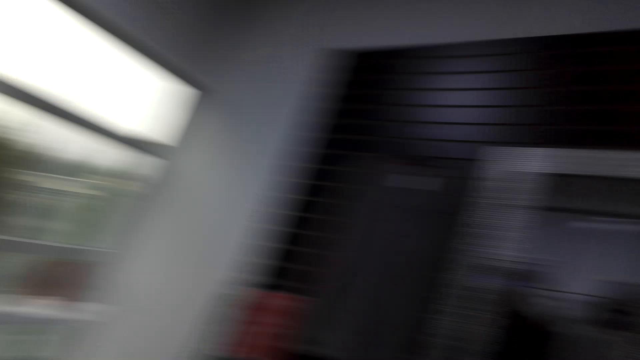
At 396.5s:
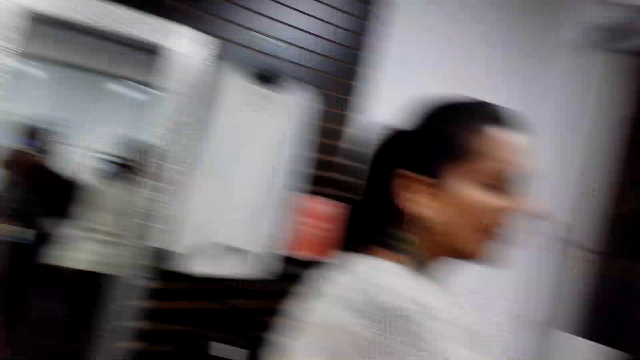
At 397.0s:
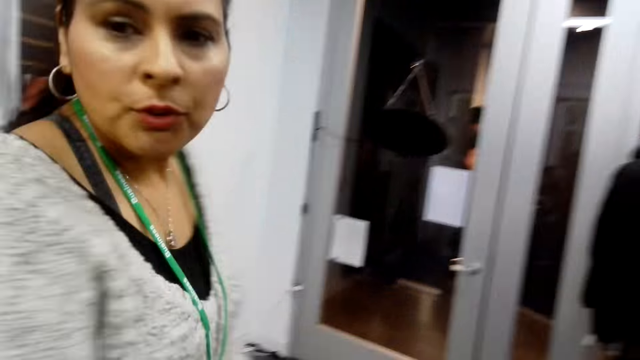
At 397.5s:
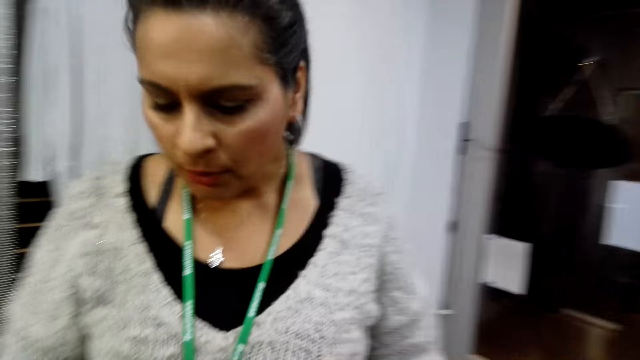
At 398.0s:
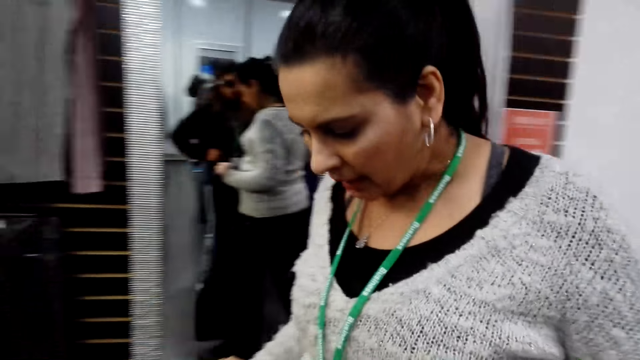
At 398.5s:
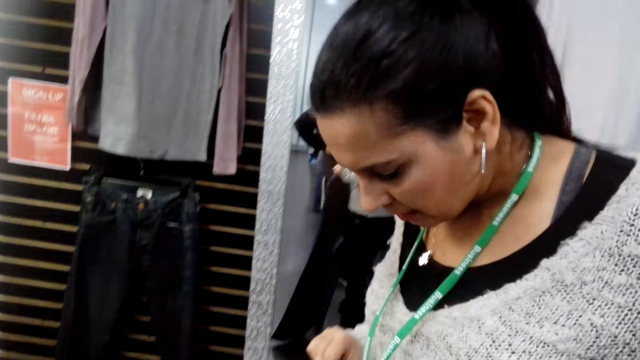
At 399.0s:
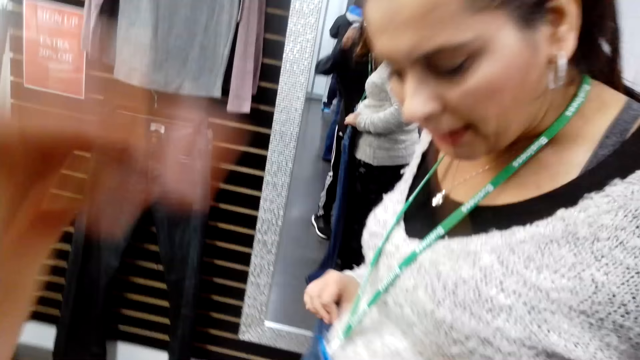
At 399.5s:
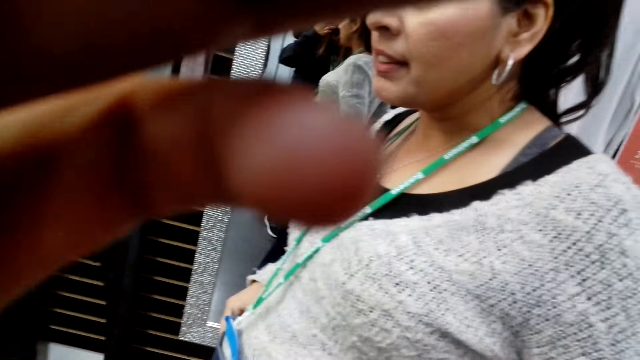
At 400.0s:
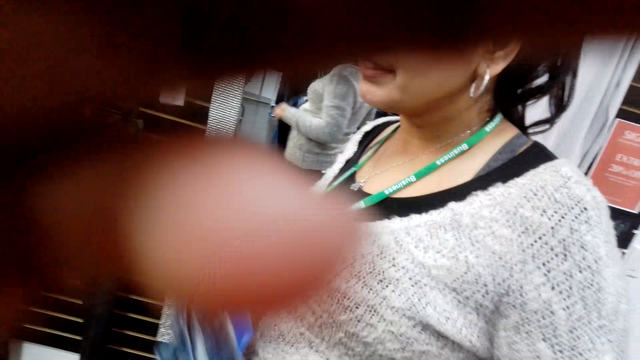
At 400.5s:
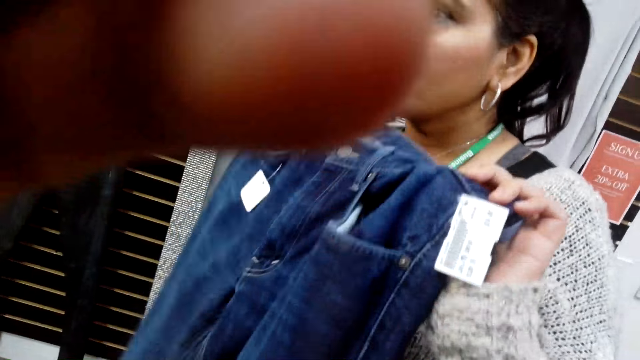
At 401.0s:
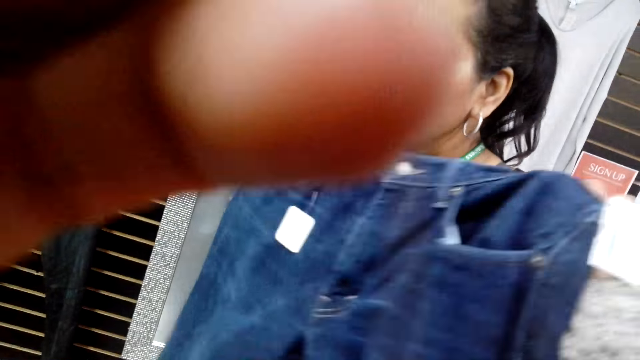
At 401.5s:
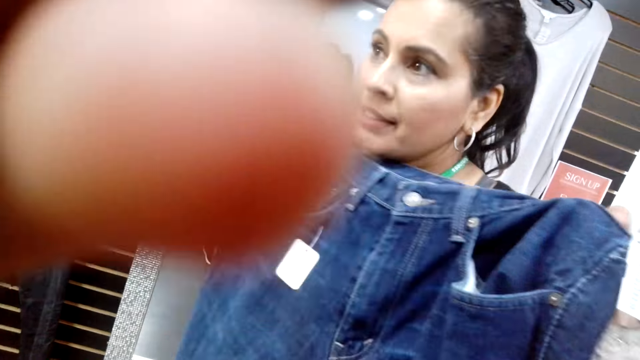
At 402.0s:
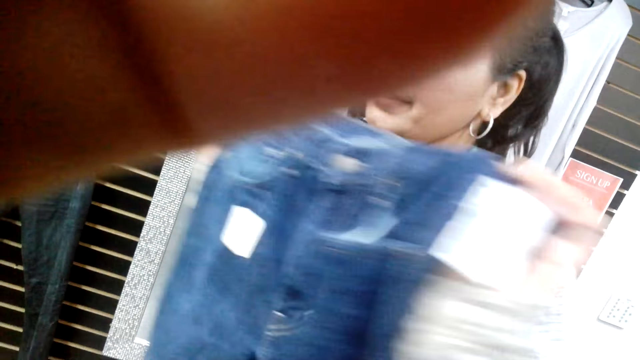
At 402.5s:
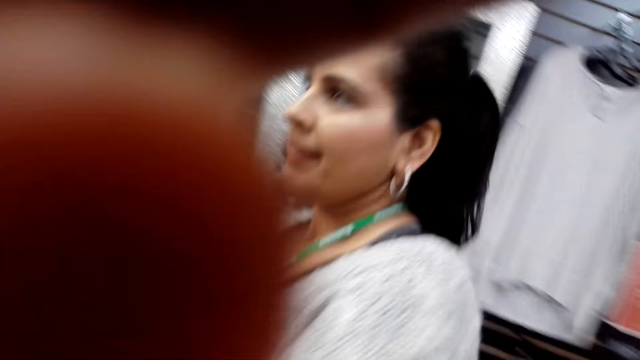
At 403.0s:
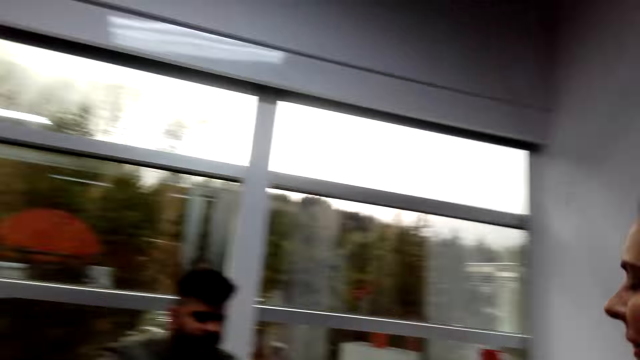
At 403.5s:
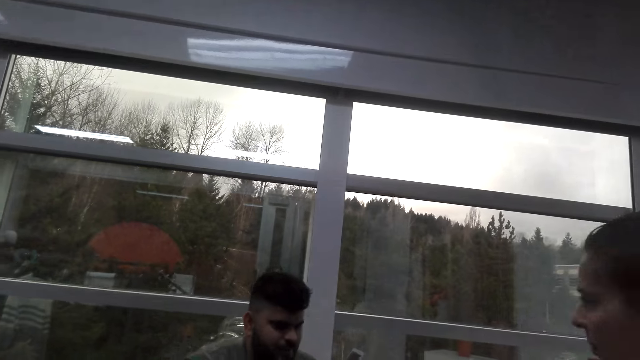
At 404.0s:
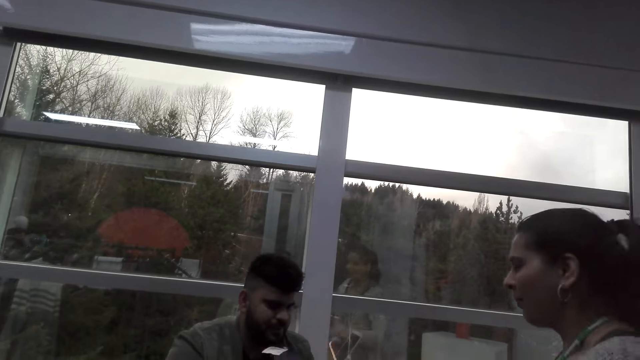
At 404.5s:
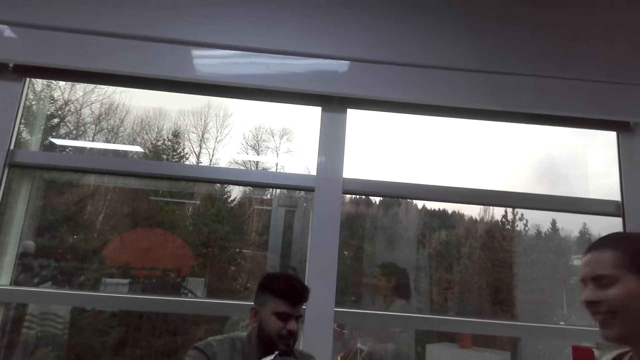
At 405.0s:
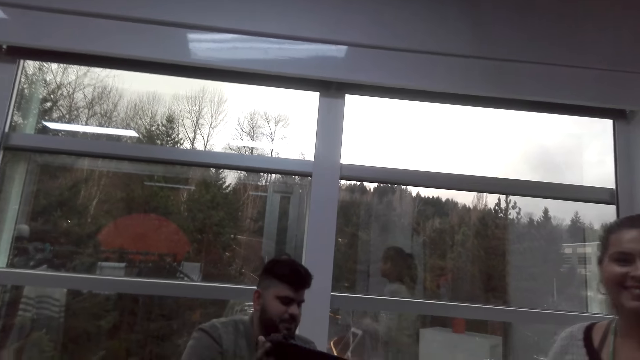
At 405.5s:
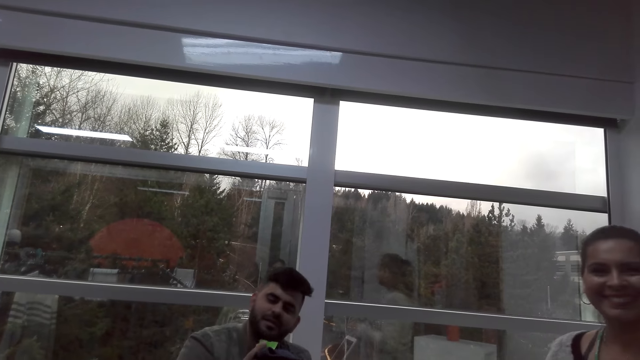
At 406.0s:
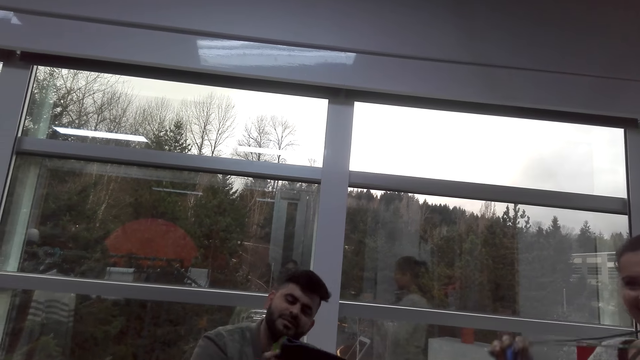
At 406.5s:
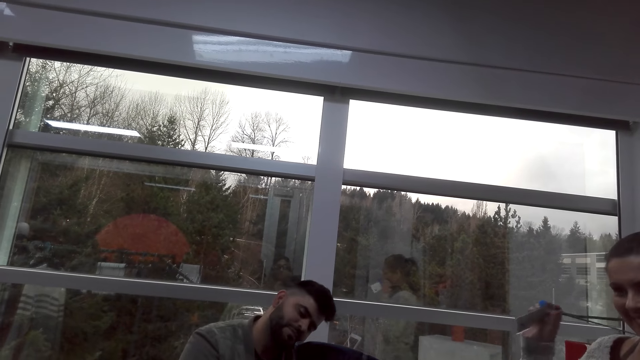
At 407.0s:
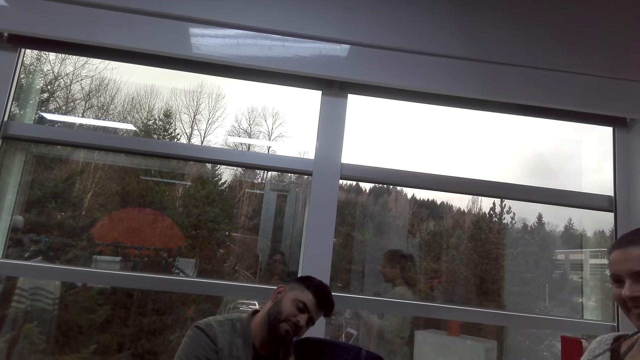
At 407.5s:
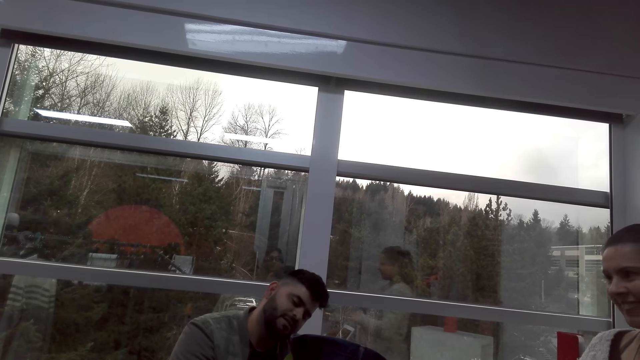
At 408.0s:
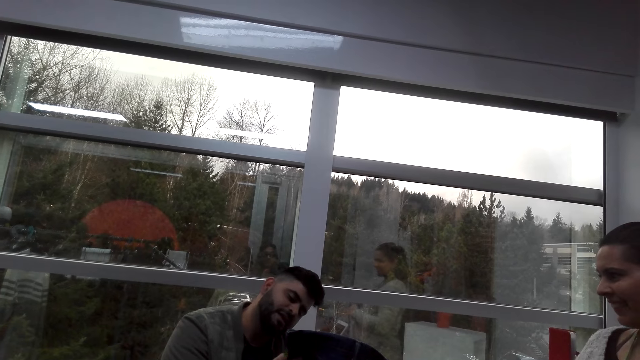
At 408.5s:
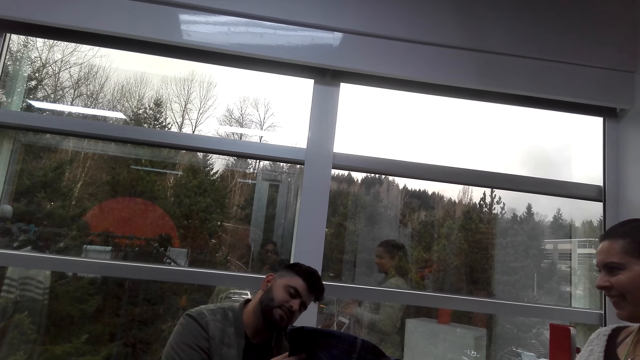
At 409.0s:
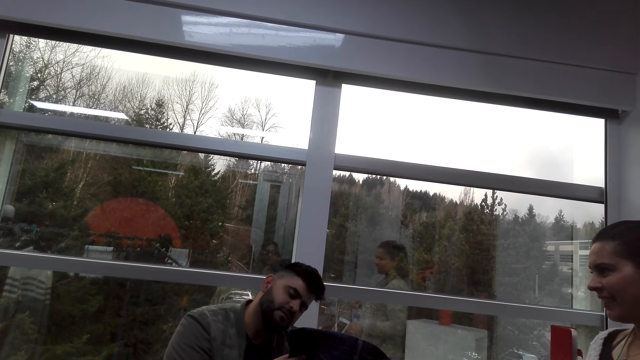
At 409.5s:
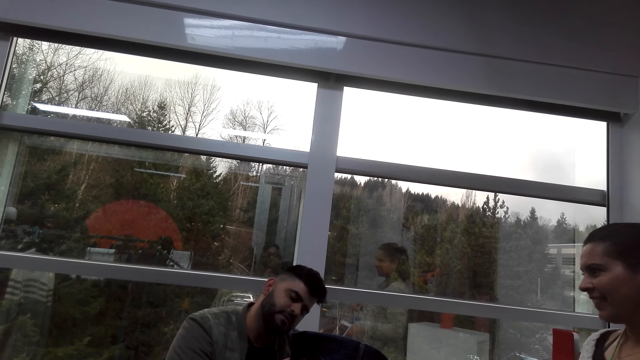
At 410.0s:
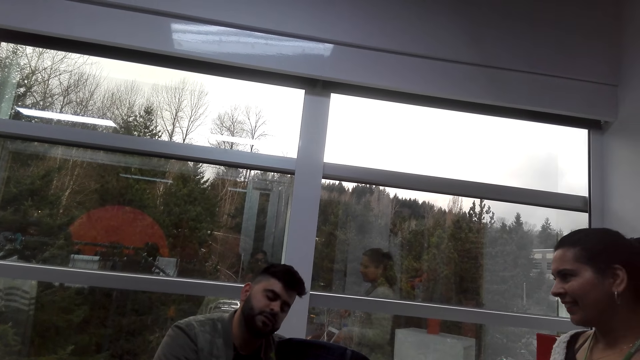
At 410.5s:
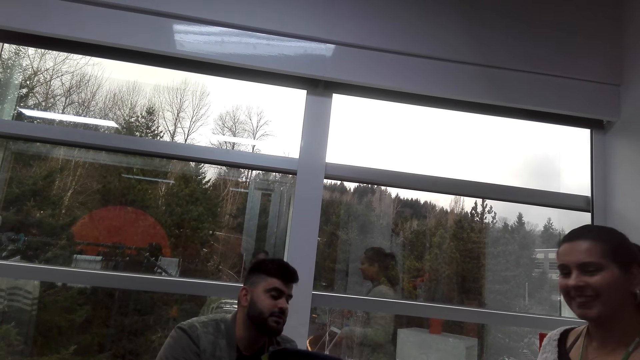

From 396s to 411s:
The man talks. The camera wearer looks around and looks at the lady. The lady turns around. The lady talks. The lady walks. The camera wearer adjusts the camera. The lady lifts the jeans trousers. The camera wearer looks at the man. They look around. The lady gives the man the jeans trousers. The man checks the jeans trousers' price tag. The man holds the pants. The lady lifts a tag on her neck.

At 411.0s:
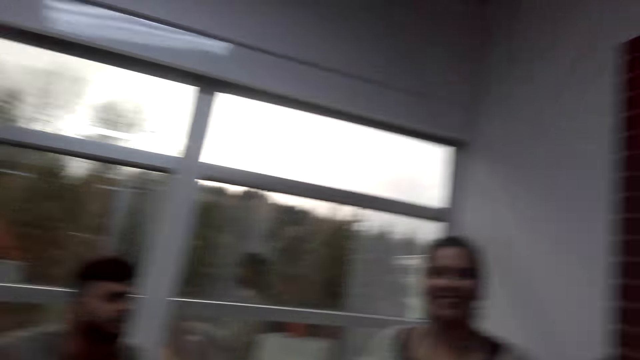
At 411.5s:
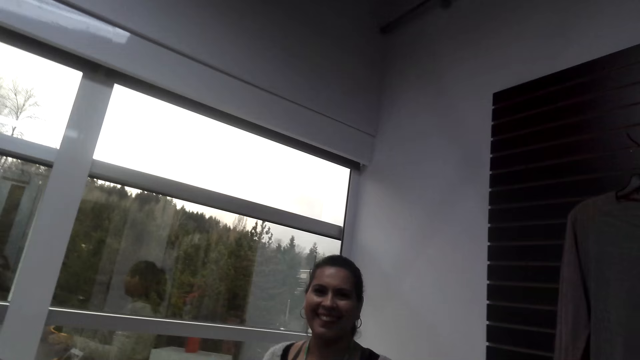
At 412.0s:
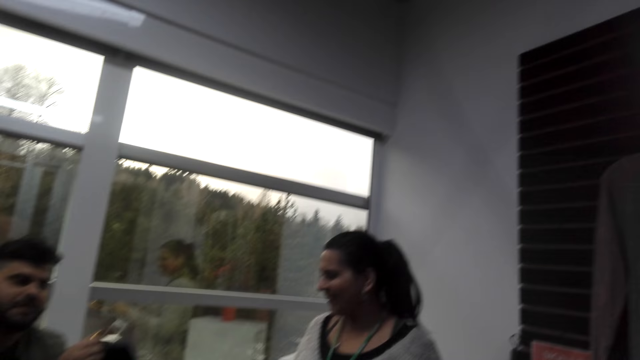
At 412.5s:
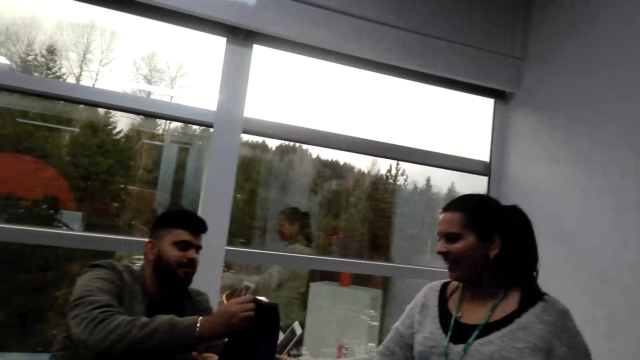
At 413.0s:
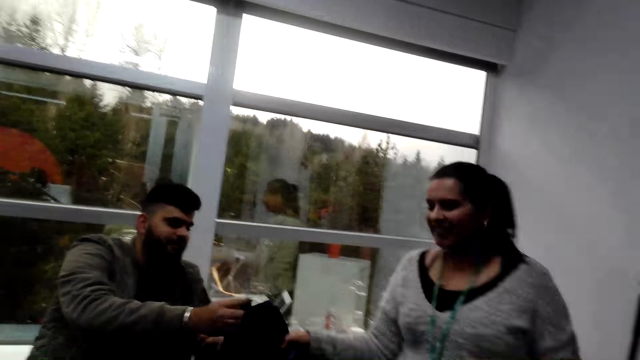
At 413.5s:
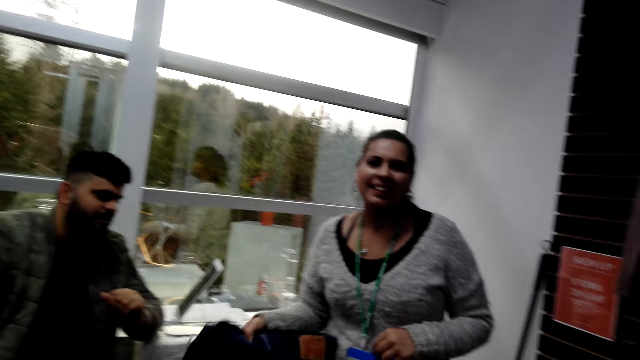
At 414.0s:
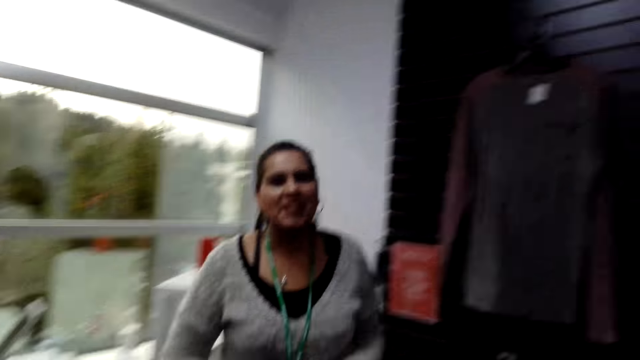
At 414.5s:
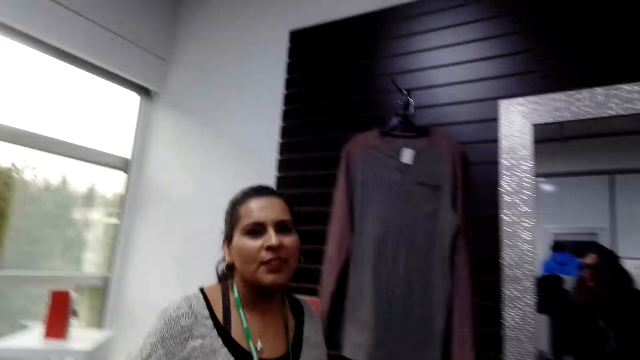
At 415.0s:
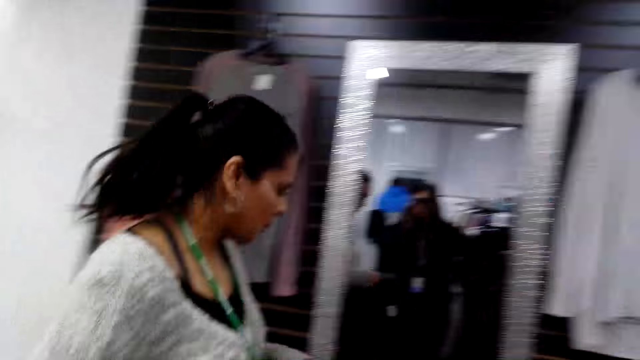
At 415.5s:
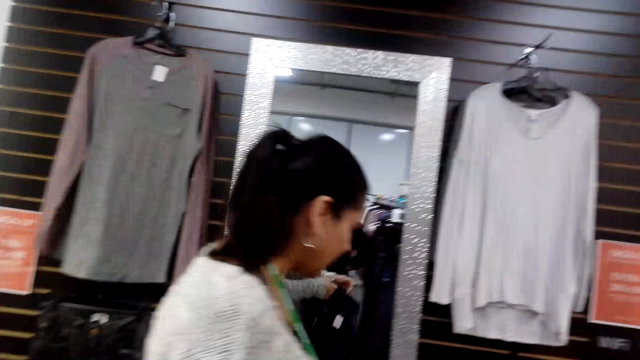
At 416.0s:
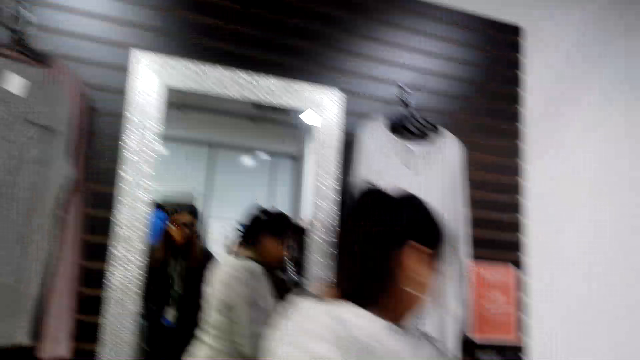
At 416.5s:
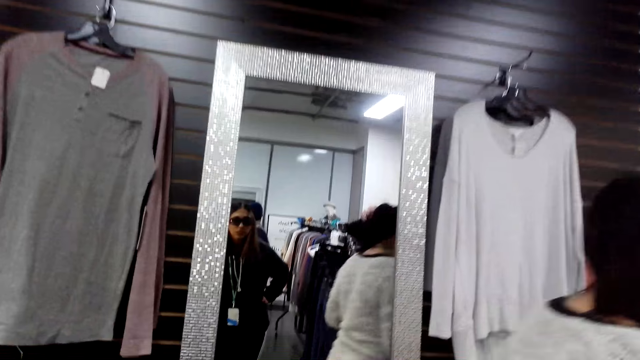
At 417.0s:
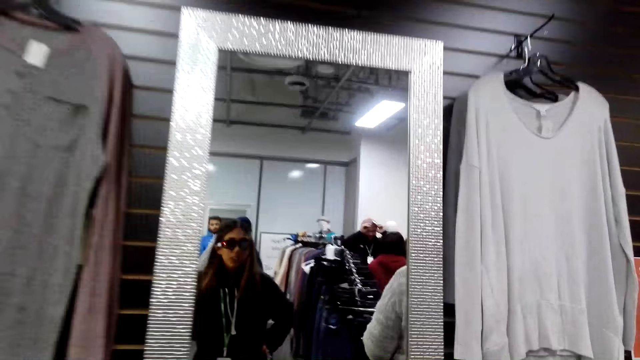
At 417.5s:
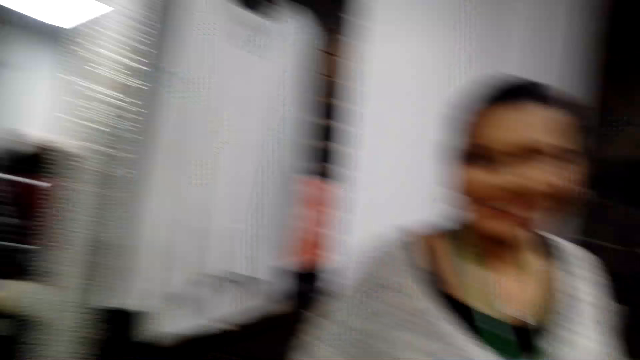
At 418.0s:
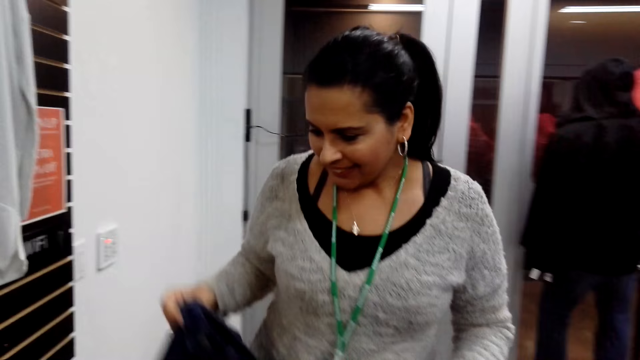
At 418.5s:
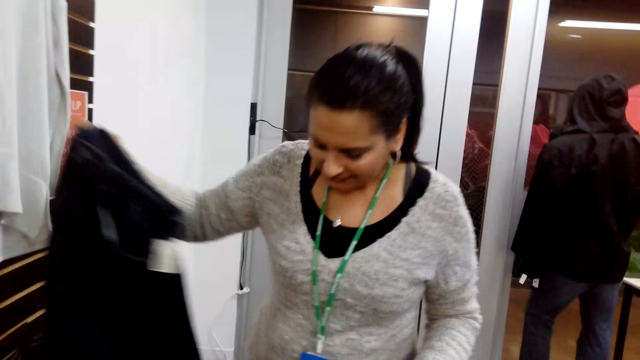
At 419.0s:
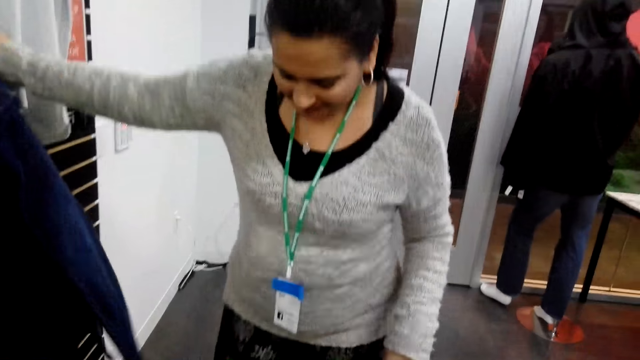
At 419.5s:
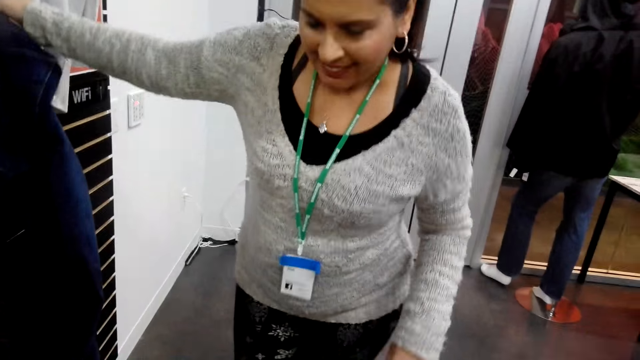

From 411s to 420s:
The camera wearer looks at the lady. The man gives the lady the jeans trousers. The lady takes the pants. The lady walks around. The camera wearer looks at the mirror. They look around. They look at the lady. The lady lifts the jeans trousers.
